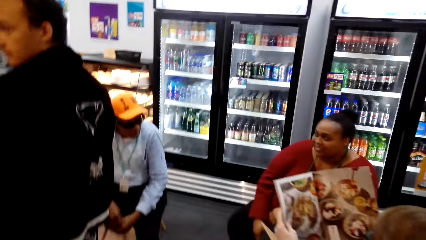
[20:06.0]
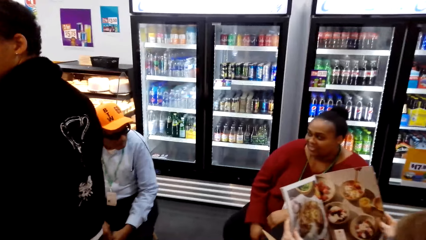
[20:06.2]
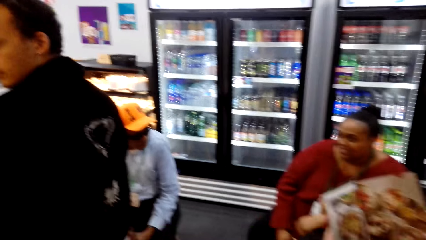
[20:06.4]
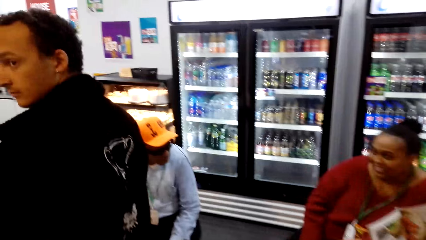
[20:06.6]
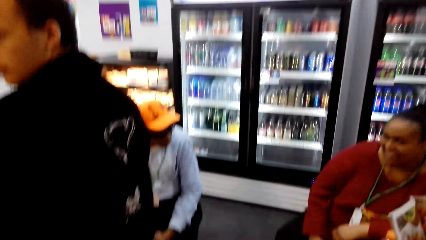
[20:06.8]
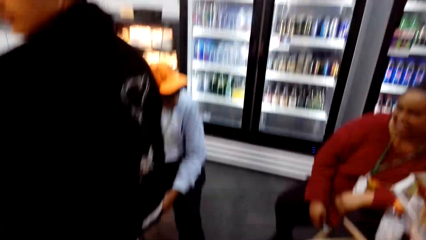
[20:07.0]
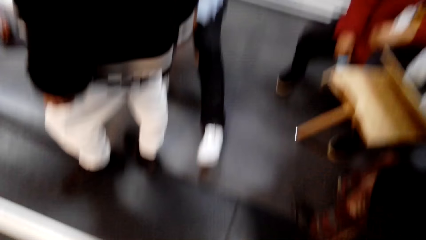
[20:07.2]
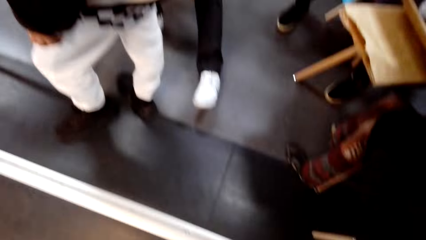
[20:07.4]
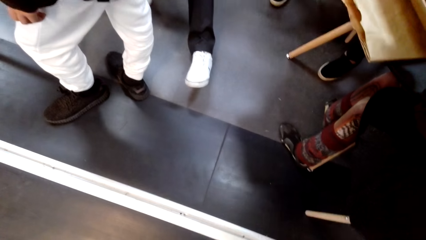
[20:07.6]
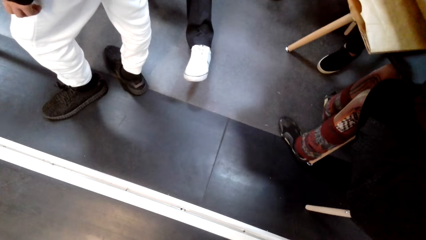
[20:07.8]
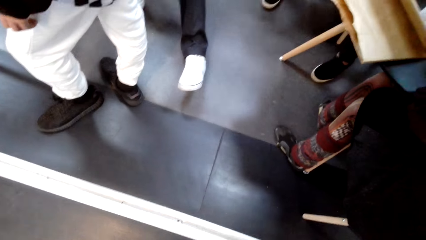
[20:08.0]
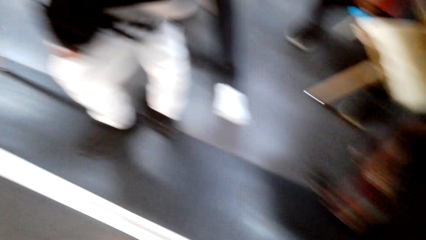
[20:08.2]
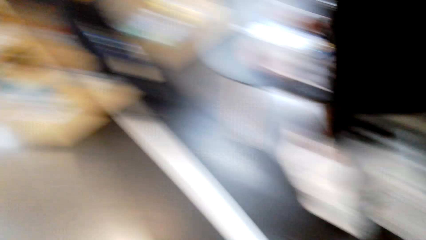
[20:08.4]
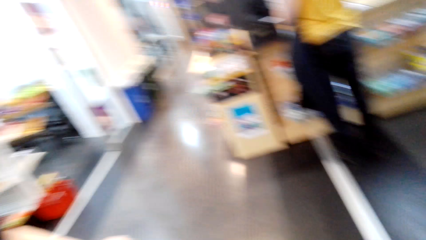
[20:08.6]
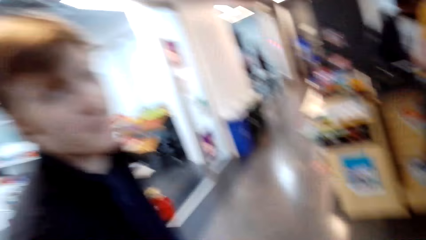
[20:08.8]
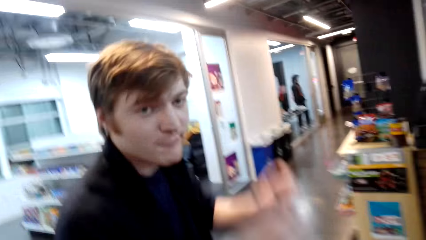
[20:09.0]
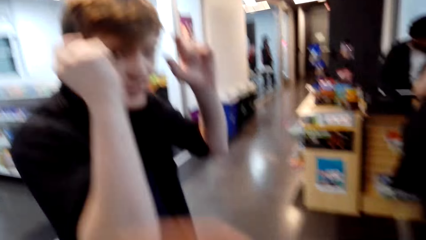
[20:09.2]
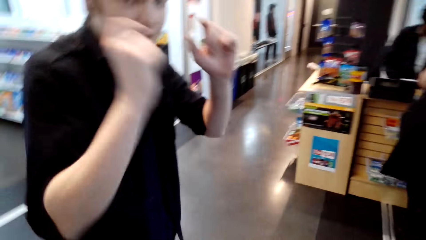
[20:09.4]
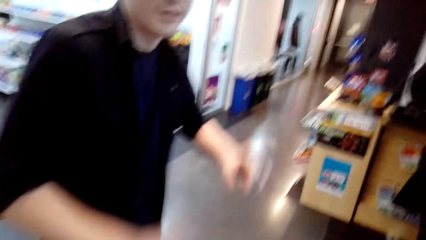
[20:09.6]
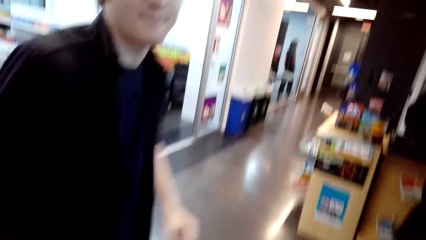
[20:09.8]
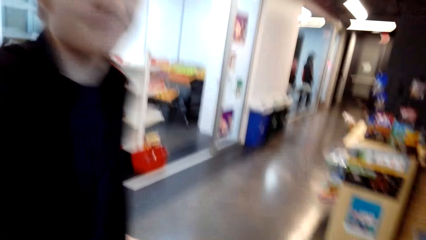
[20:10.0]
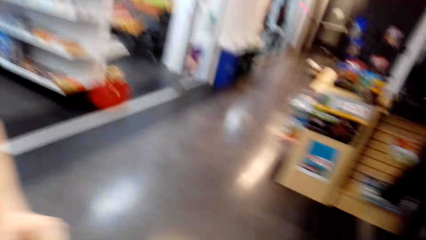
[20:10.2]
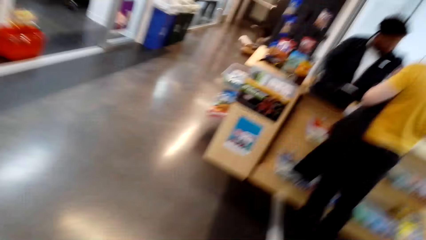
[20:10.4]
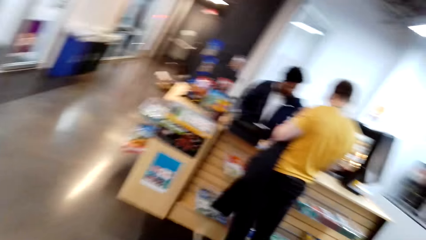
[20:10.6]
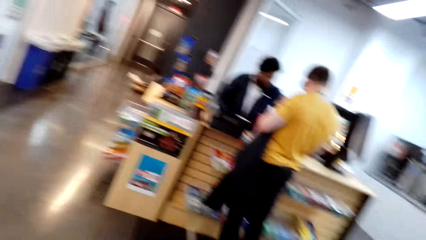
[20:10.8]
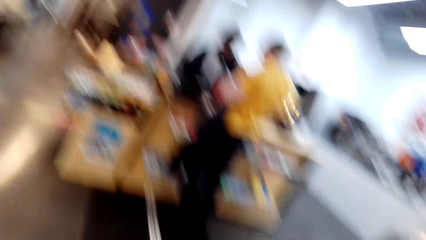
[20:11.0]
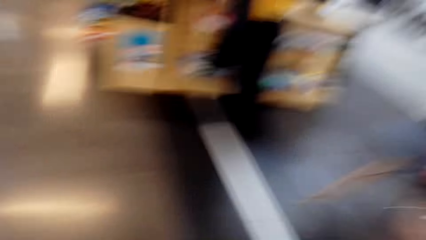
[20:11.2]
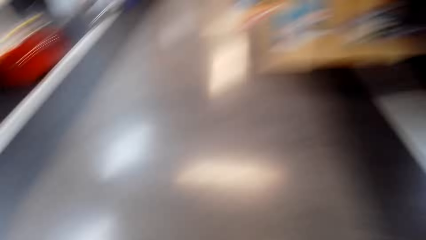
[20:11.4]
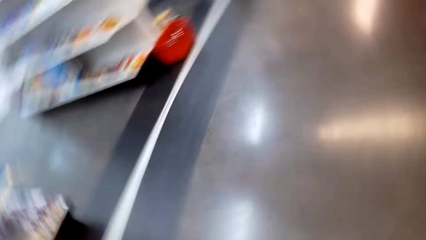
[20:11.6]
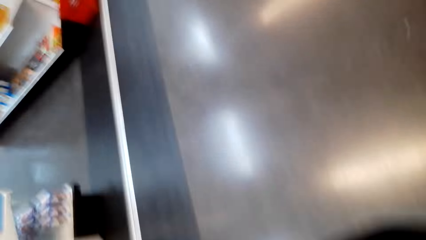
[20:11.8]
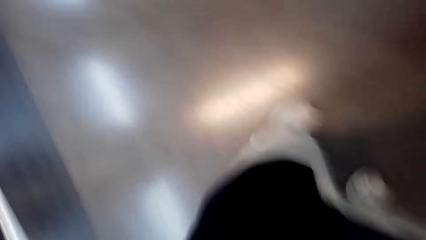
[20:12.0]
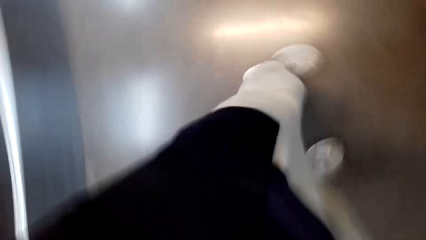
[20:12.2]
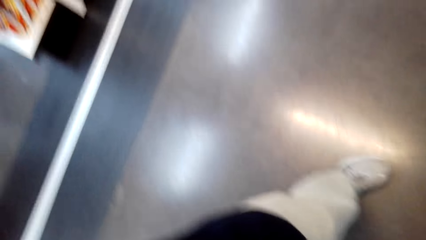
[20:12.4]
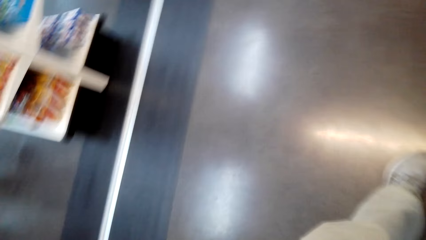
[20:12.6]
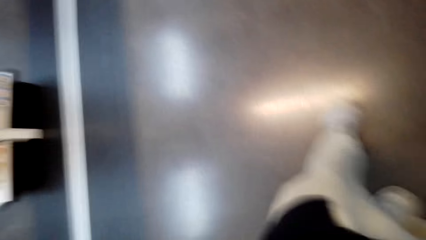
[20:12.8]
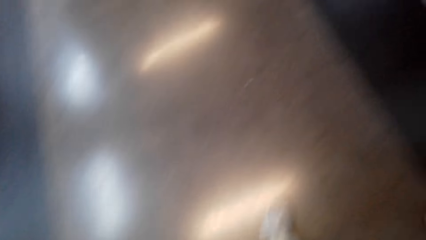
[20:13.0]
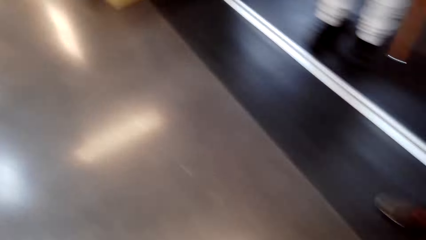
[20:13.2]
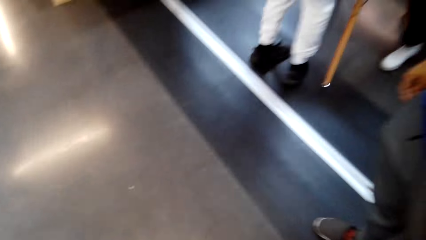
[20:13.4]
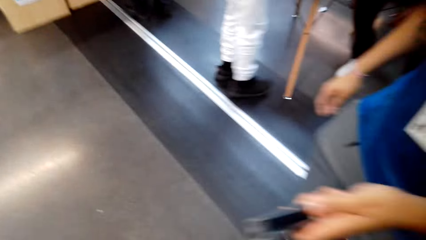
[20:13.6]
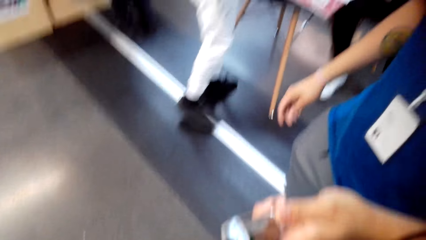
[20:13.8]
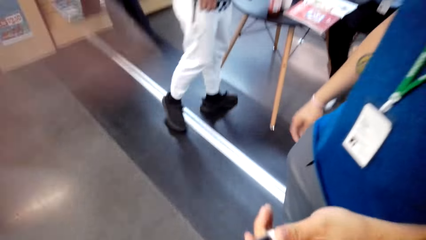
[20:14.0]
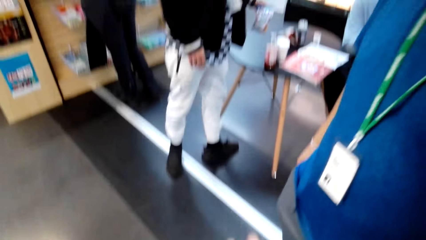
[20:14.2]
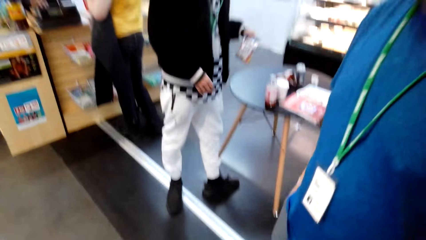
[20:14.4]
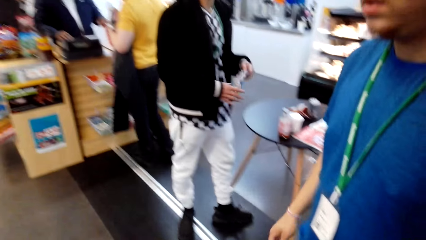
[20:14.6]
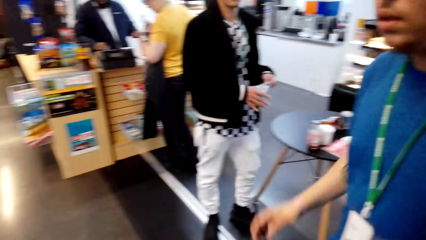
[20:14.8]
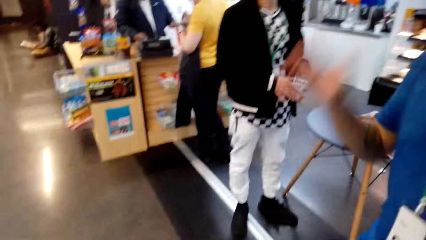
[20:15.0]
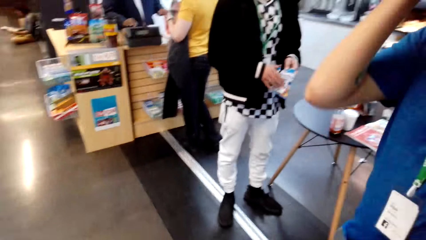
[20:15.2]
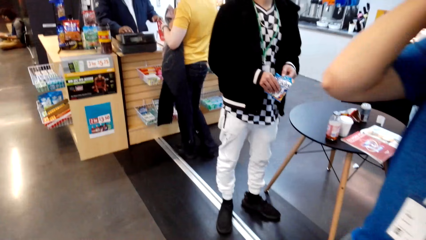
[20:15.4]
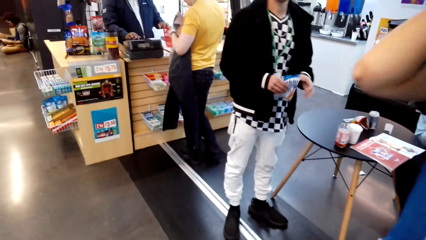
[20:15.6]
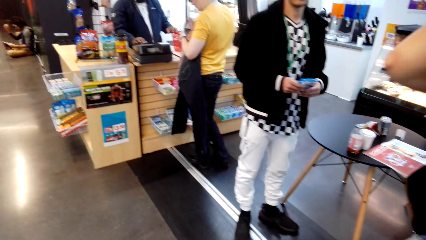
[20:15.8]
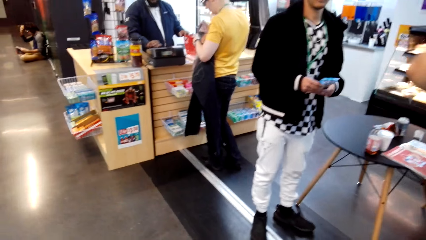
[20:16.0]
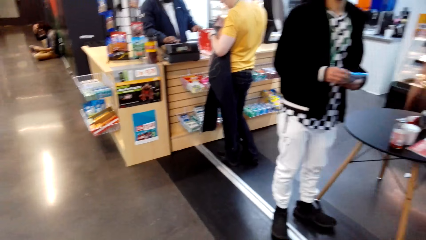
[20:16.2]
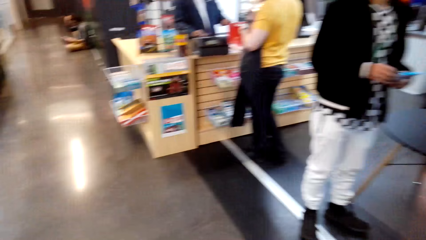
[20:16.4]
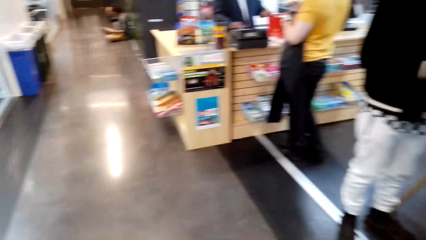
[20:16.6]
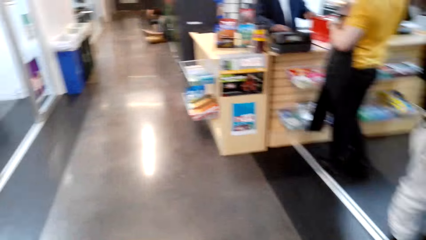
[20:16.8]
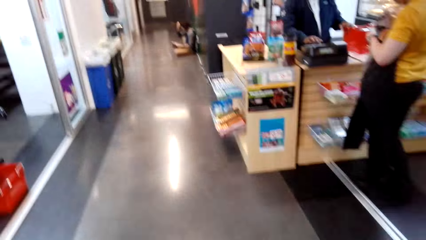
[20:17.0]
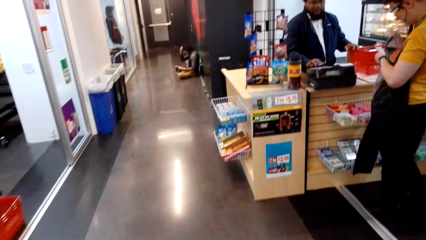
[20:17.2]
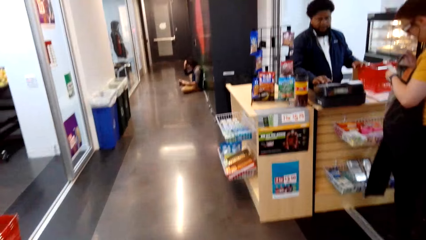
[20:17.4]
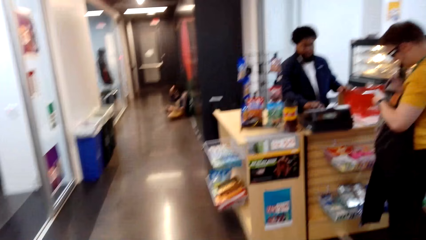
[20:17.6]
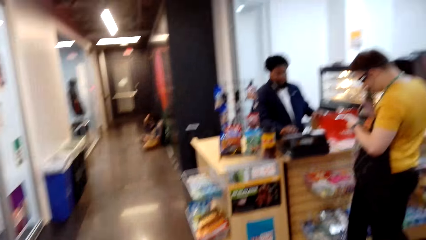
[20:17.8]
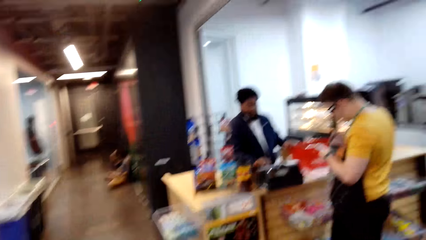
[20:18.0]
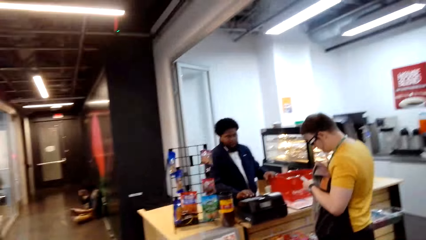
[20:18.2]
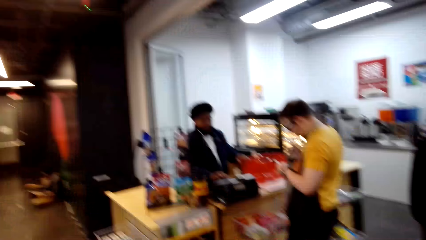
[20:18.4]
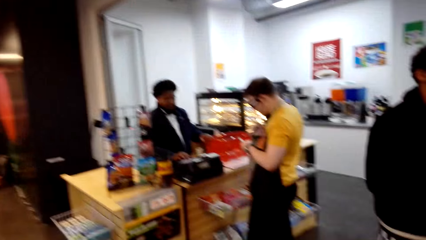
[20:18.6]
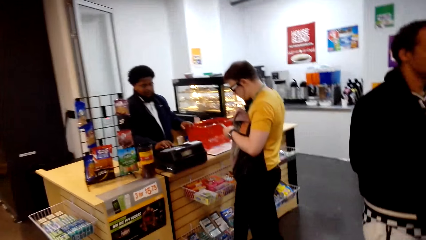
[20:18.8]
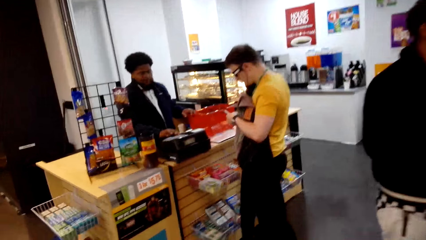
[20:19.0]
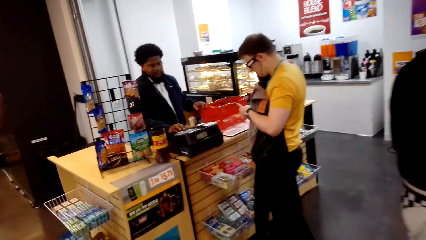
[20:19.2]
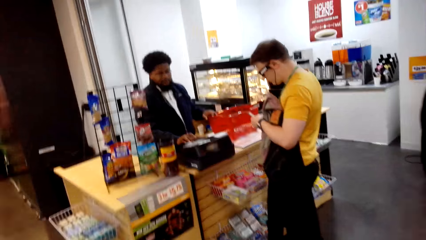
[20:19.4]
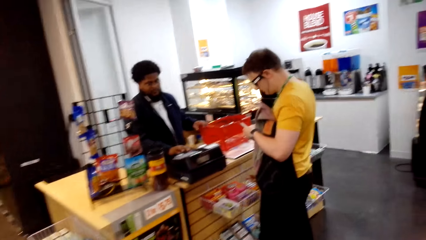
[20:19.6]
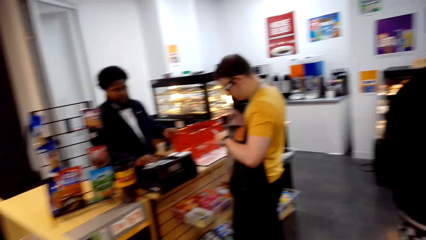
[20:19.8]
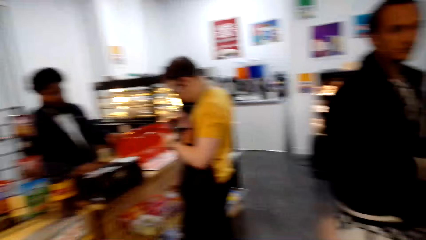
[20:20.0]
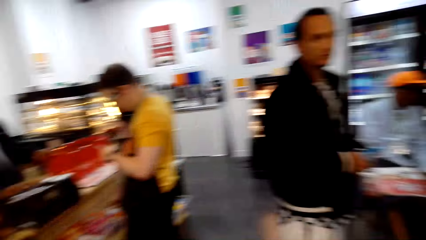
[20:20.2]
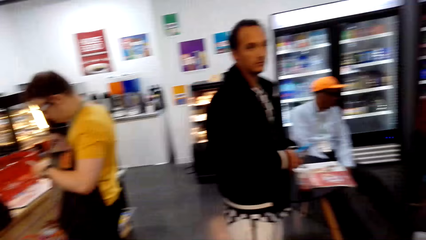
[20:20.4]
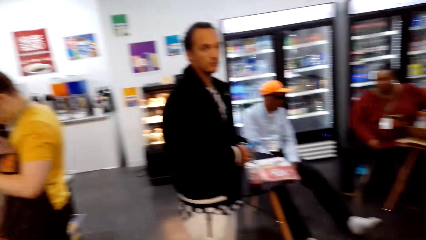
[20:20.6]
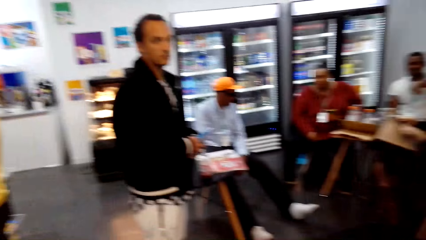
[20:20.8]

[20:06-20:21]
The camera wearer walks around and looks around. A woman reads a book. A man uses gestures. The camera wearer interacts with the man. He adjusts his camera and picks up something from another man. The other man gives the camera wearer something. The other man moves a hand. The camera wearer looks around. He walks around and moves to the counter. He looks around.
